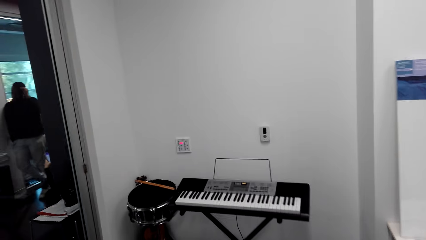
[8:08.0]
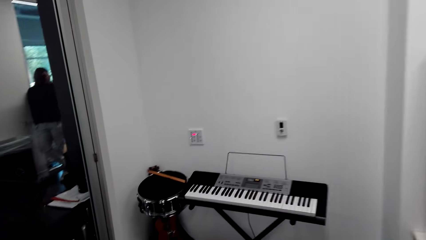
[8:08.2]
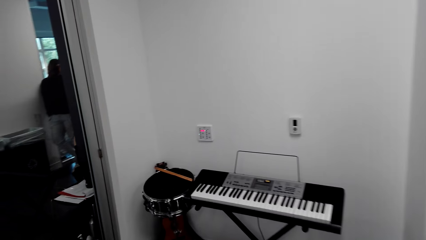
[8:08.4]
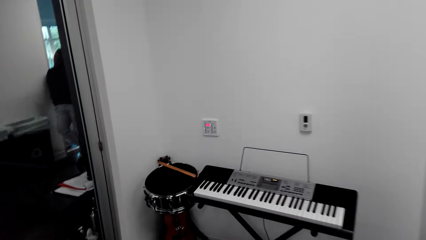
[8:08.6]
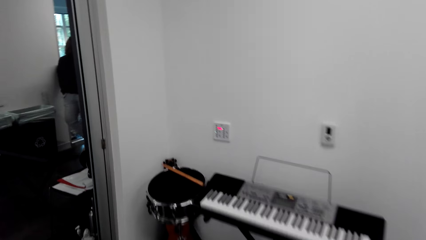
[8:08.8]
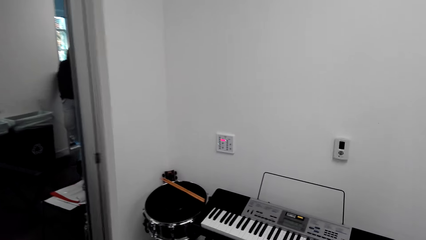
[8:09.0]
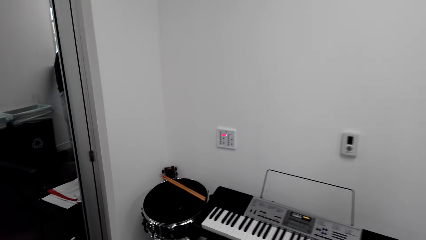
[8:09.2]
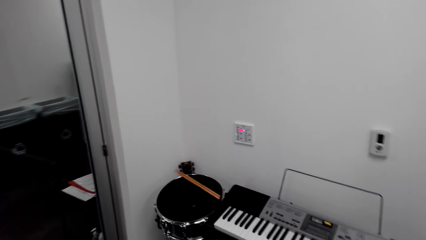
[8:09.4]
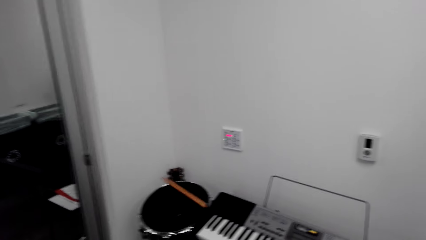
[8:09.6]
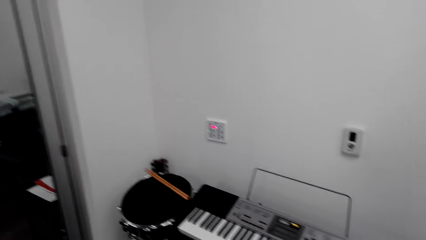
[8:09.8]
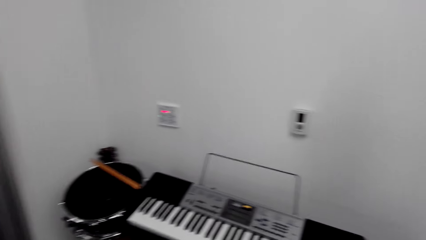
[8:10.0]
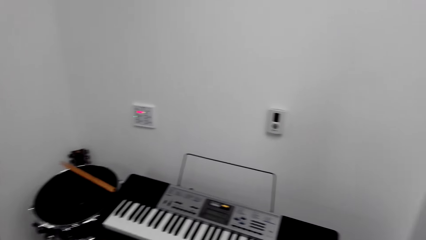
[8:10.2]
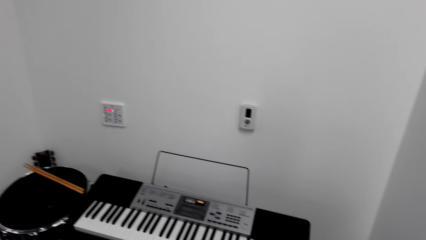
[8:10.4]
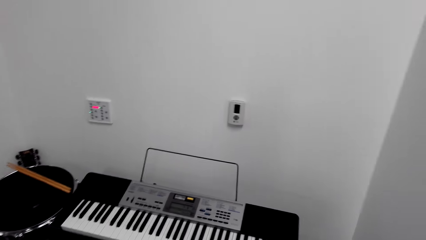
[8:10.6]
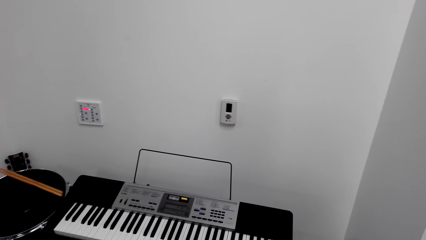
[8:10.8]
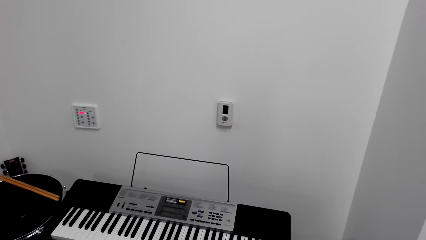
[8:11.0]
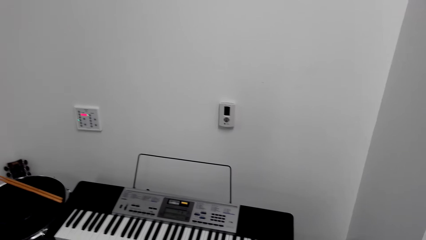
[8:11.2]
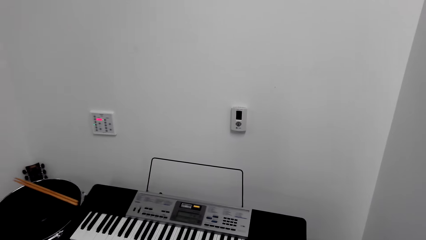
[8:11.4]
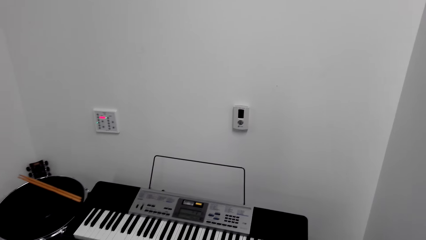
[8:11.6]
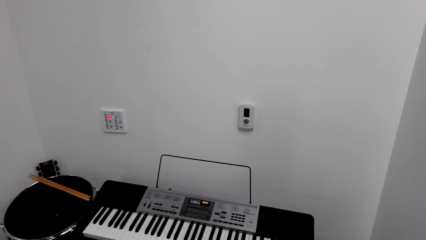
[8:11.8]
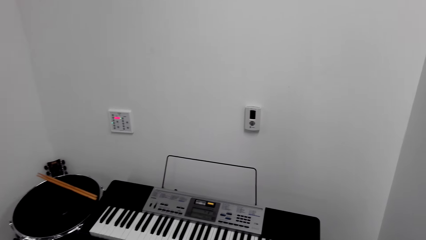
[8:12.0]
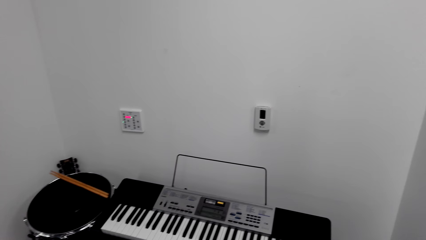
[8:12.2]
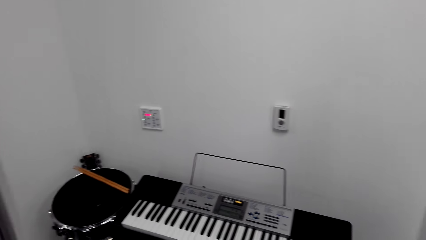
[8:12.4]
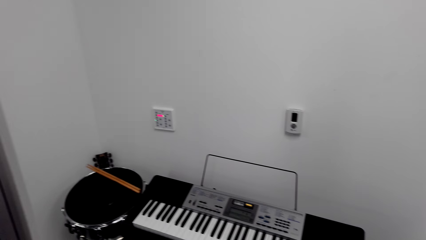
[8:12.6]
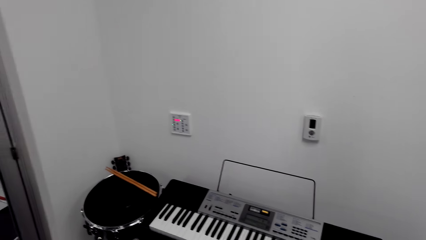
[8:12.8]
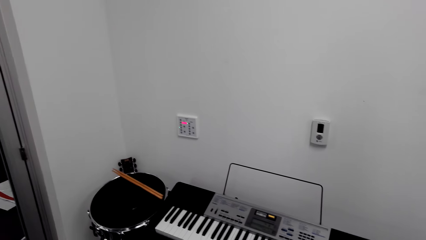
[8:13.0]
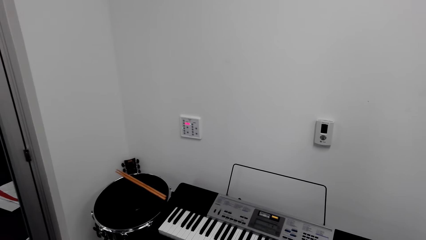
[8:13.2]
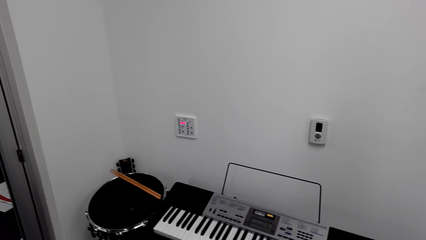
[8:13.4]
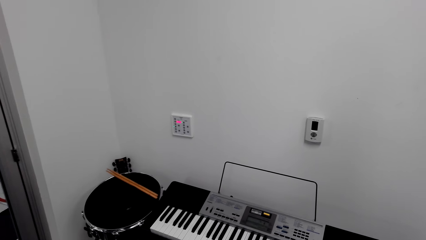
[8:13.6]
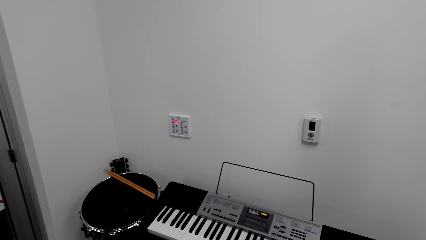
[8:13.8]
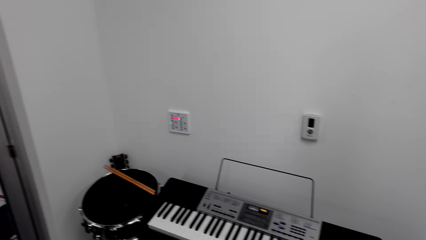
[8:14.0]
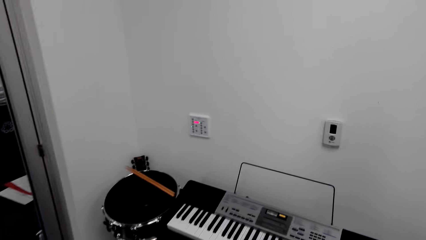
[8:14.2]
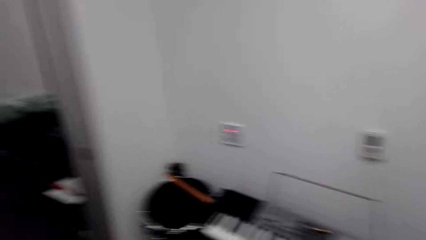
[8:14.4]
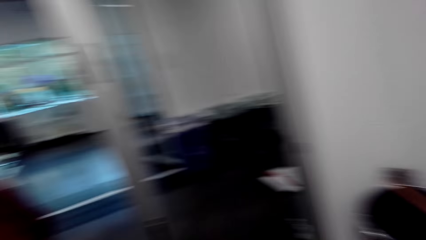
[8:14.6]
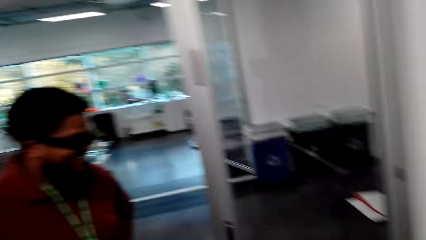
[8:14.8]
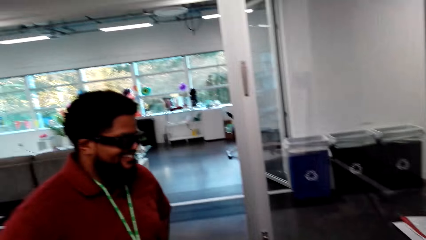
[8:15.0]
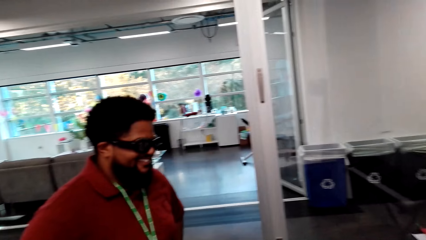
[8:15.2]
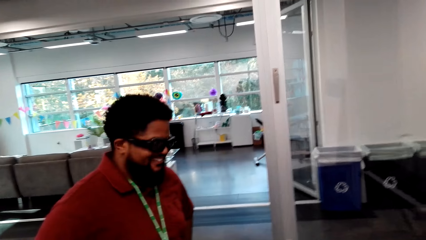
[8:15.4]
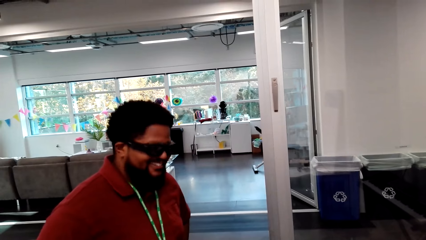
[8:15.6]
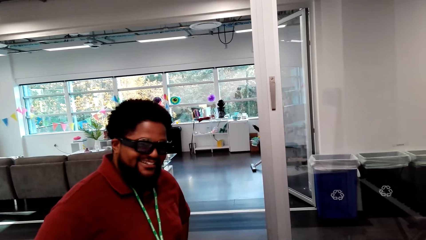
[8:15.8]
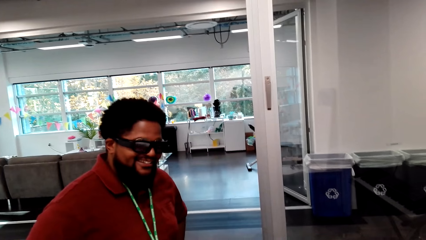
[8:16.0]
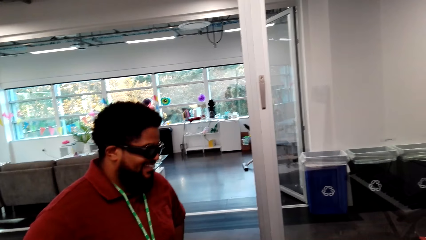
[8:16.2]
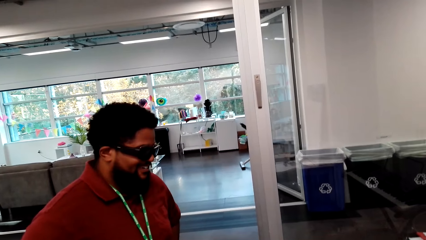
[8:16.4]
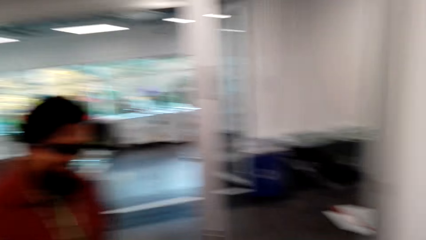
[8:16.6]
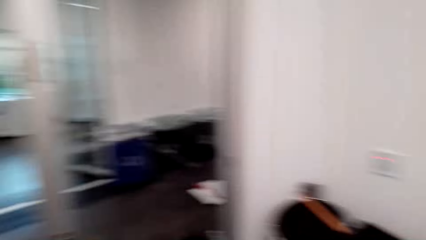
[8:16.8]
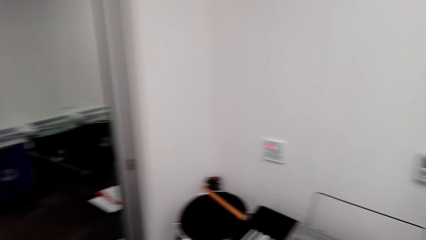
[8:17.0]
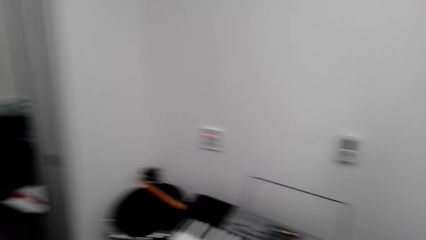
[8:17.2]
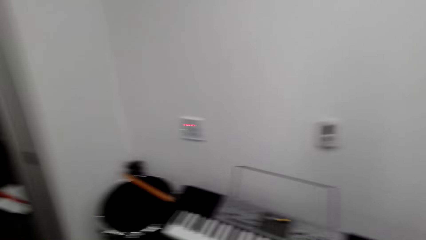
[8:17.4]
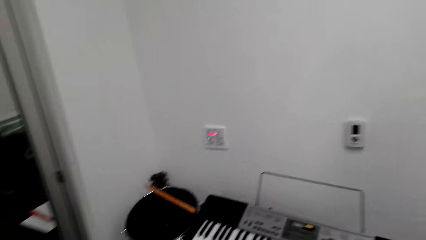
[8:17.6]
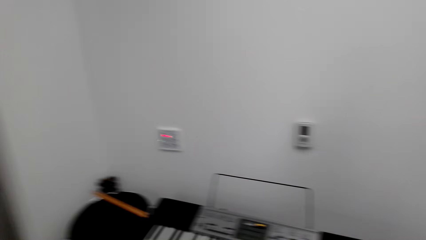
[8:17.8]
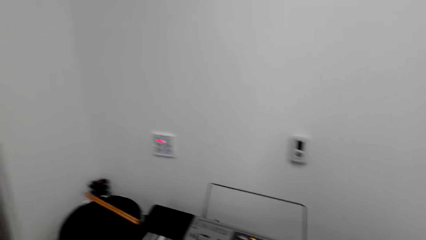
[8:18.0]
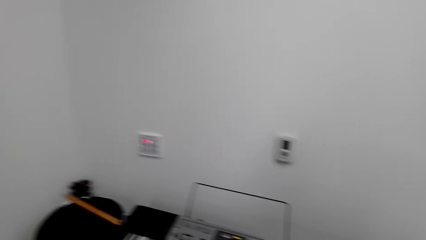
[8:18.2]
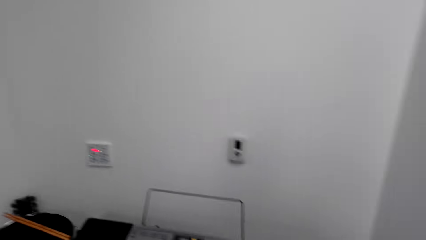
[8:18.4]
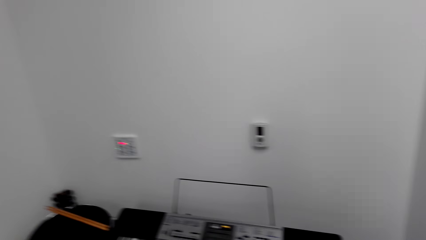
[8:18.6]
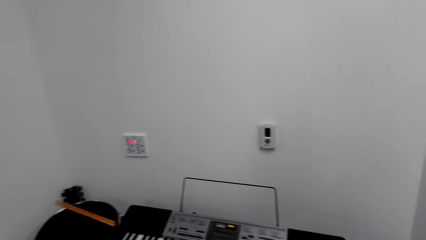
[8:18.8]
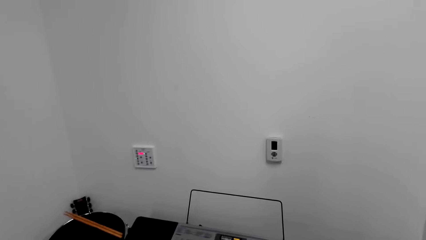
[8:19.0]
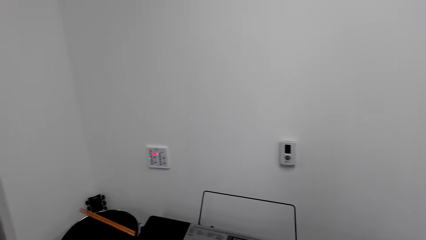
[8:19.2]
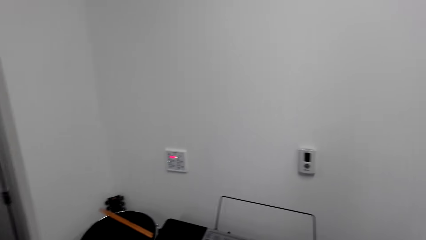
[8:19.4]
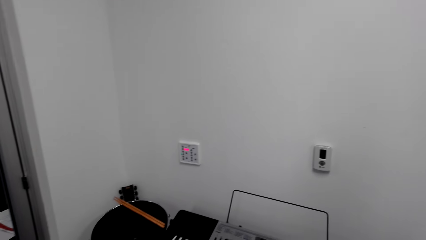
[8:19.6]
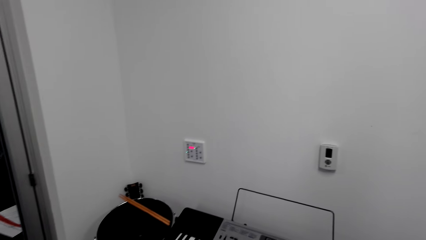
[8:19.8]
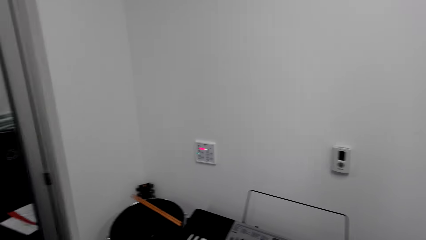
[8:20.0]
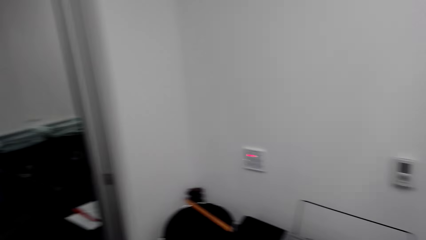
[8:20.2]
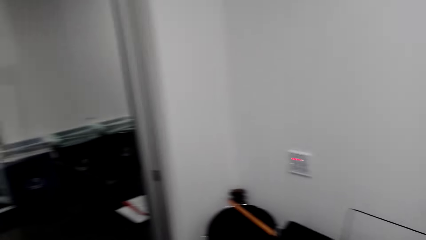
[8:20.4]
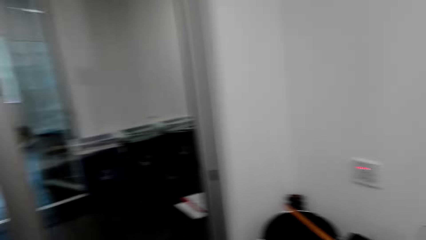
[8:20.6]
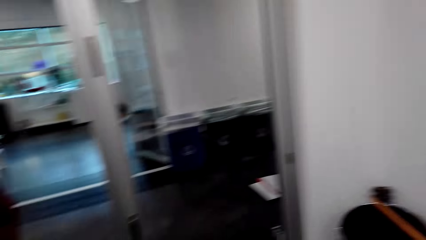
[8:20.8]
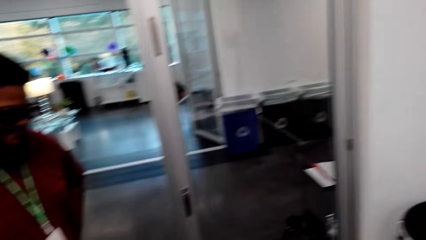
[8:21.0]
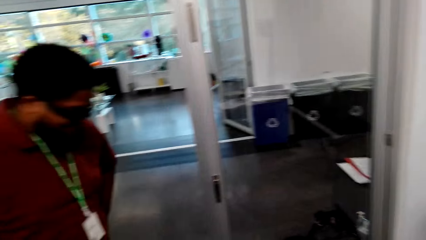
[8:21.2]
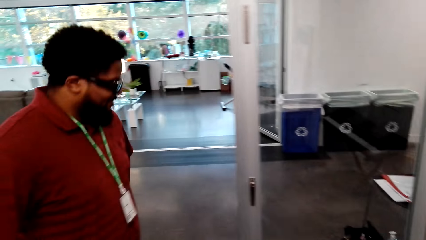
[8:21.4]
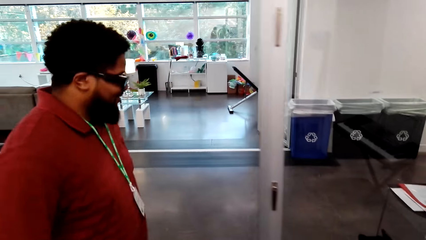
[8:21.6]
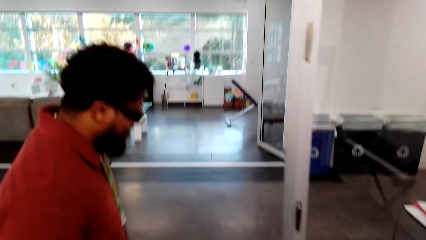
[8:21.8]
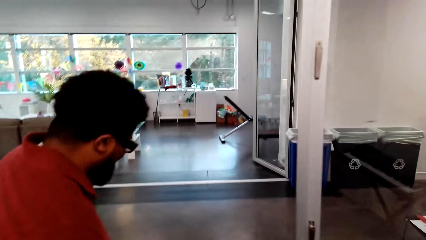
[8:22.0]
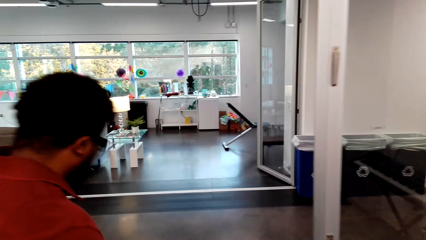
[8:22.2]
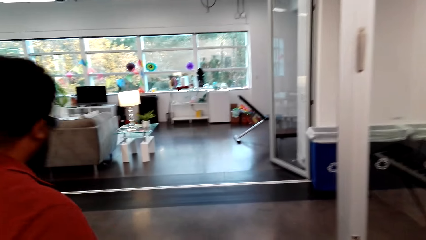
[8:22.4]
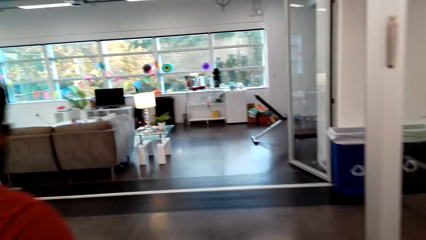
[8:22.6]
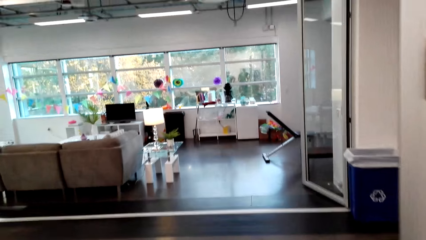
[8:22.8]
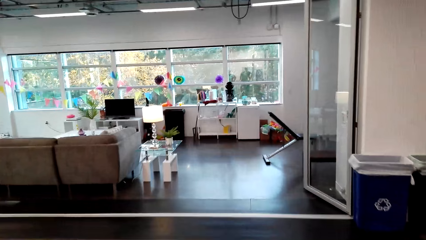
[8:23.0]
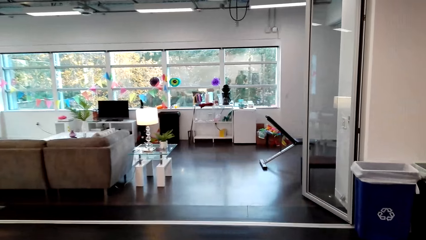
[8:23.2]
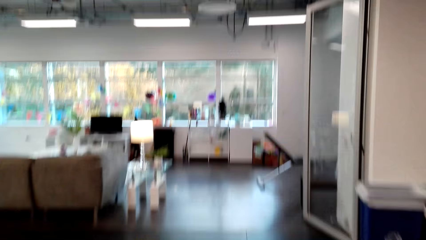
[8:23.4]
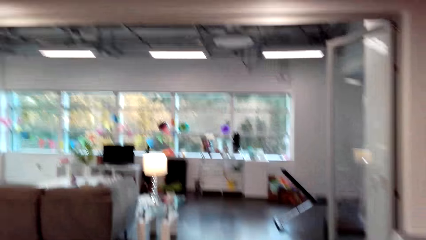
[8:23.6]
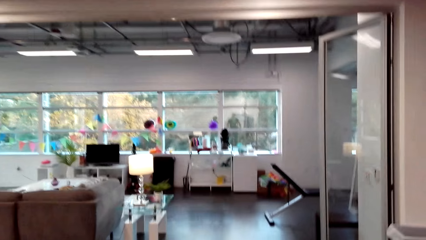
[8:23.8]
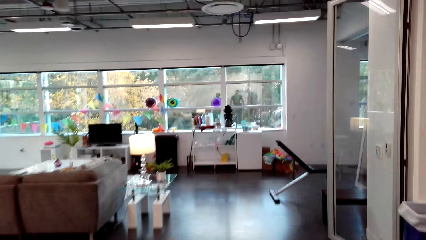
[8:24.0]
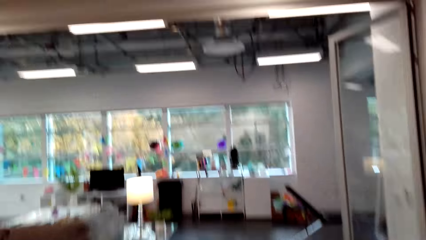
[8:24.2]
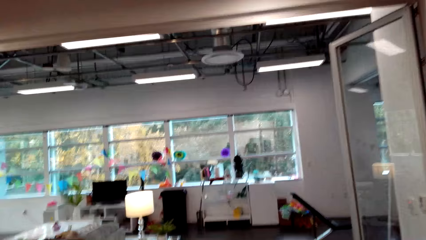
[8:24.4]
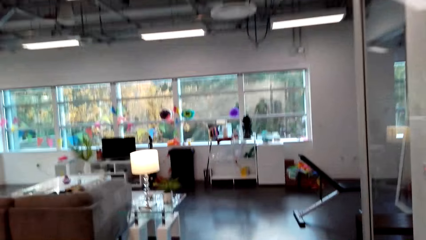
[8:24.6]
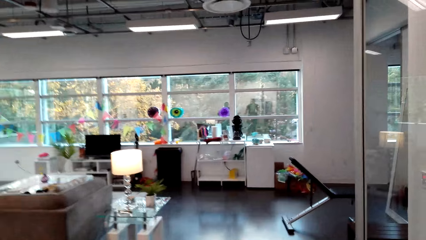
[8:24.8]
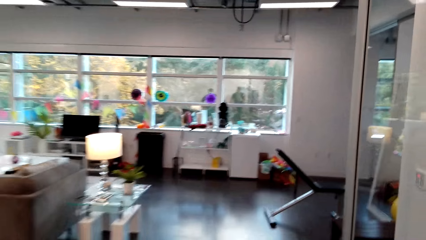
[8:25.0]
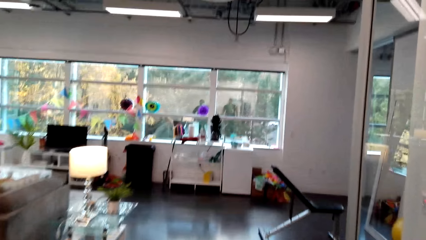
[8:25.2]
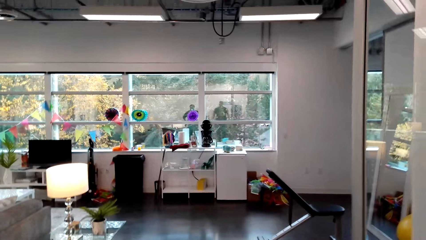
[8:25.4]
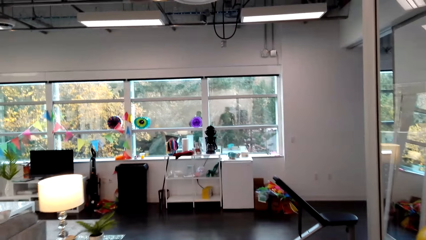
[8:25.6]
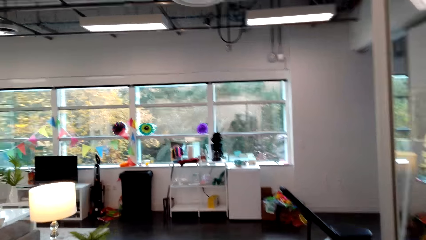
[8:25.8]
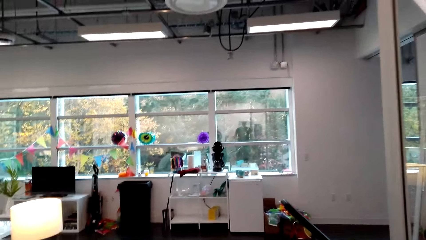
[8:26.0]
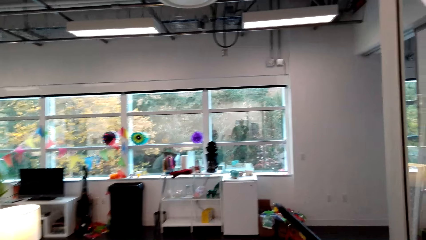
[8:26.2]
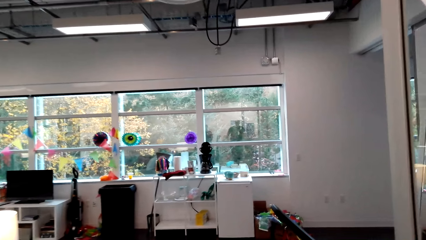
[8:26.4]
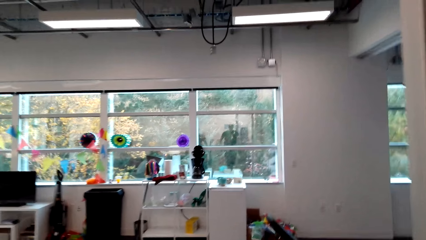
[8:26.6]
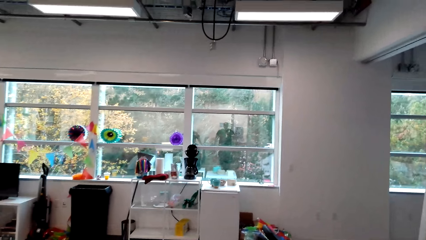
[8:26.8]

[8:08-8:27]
A man stands beside the camera wearer. The man stands beside the camera wearer again. The camera wearer walks to the next room.
